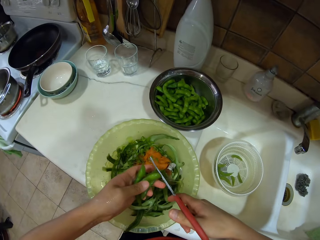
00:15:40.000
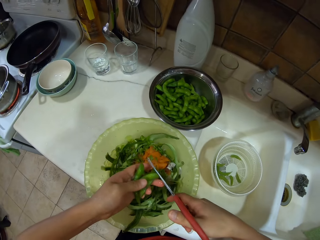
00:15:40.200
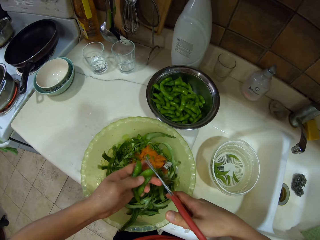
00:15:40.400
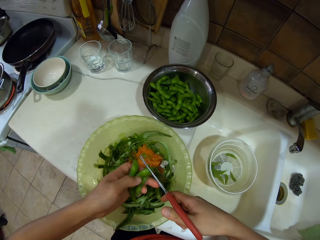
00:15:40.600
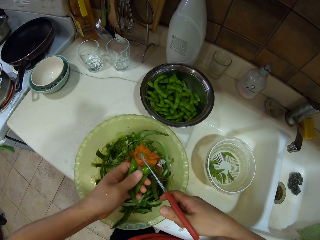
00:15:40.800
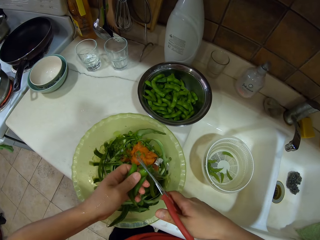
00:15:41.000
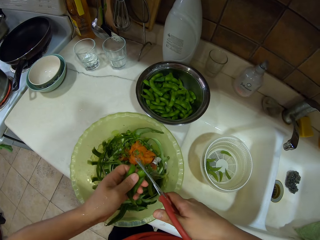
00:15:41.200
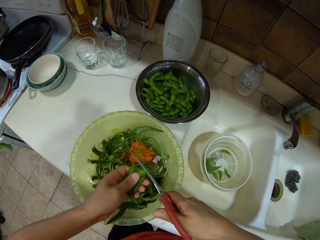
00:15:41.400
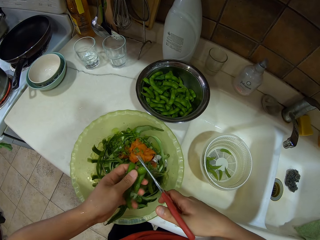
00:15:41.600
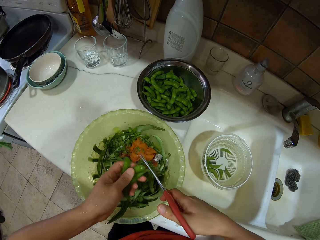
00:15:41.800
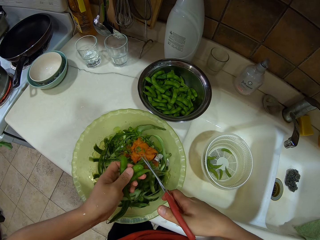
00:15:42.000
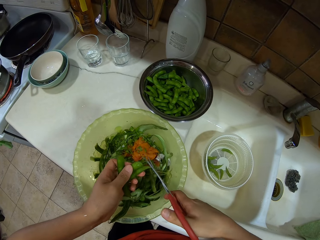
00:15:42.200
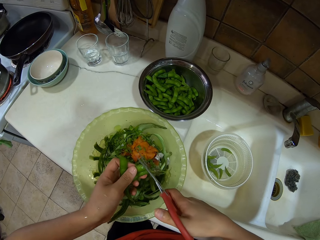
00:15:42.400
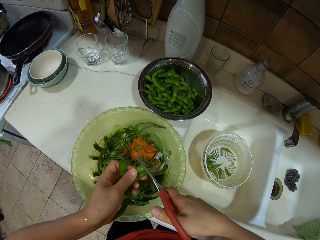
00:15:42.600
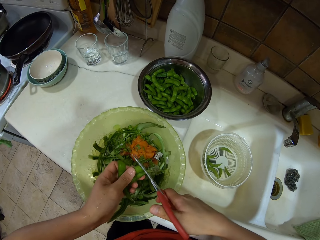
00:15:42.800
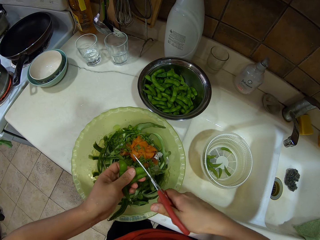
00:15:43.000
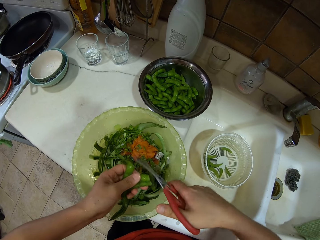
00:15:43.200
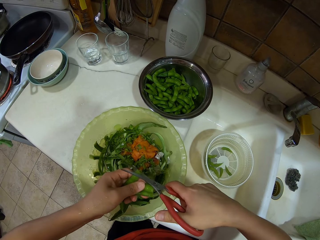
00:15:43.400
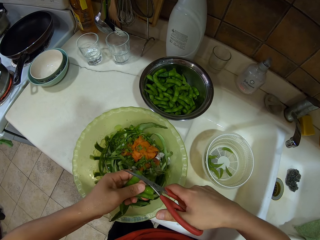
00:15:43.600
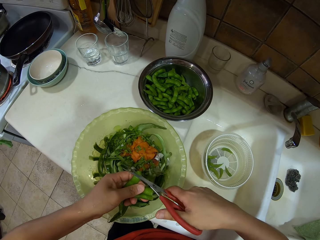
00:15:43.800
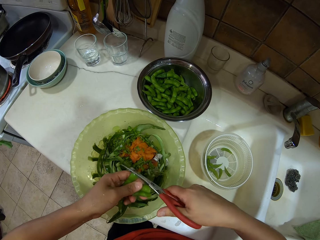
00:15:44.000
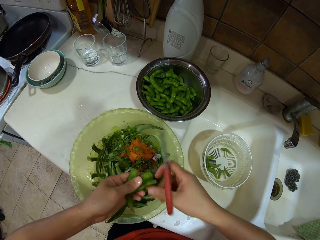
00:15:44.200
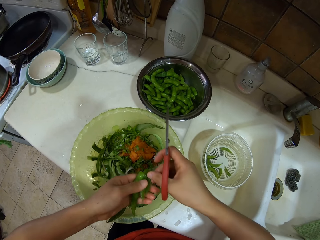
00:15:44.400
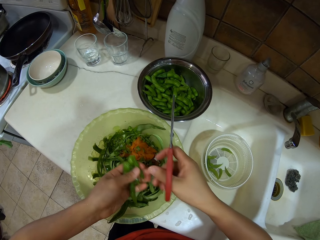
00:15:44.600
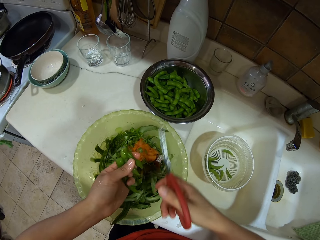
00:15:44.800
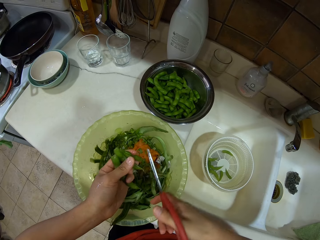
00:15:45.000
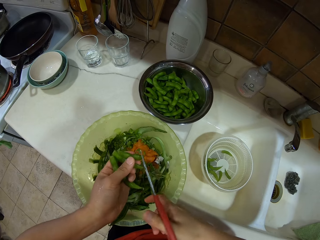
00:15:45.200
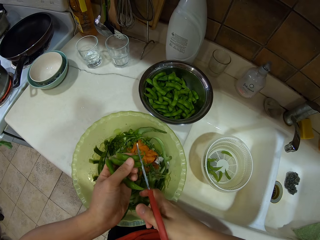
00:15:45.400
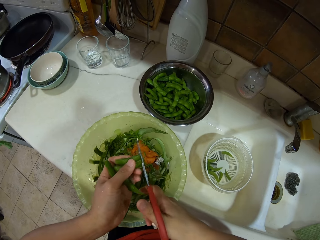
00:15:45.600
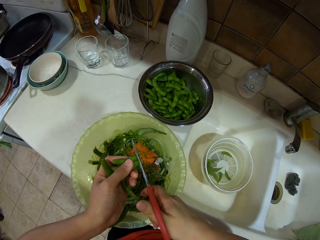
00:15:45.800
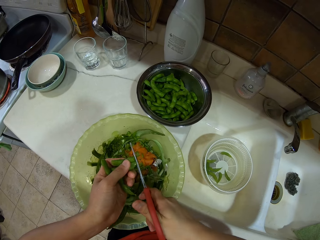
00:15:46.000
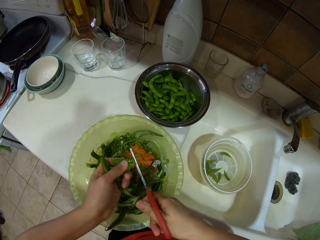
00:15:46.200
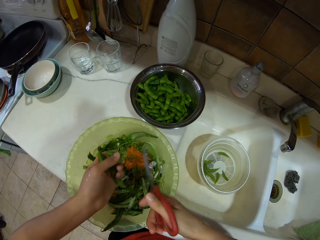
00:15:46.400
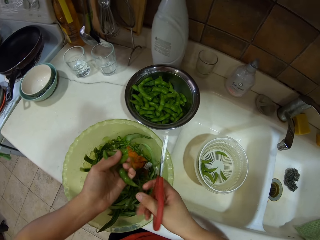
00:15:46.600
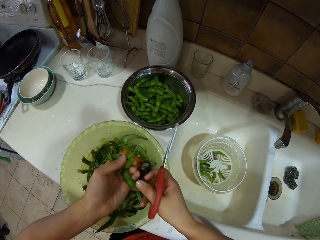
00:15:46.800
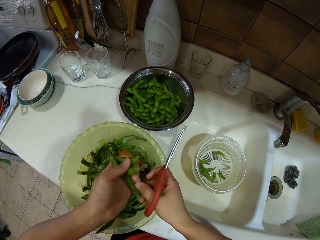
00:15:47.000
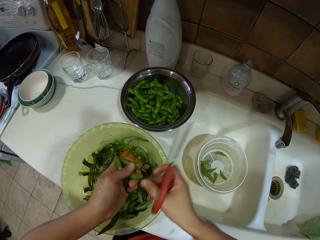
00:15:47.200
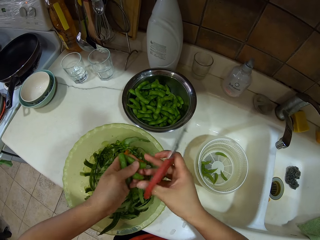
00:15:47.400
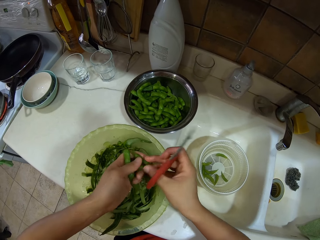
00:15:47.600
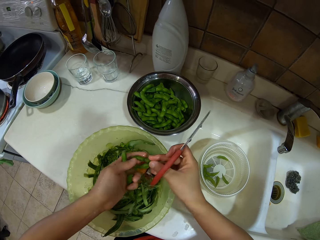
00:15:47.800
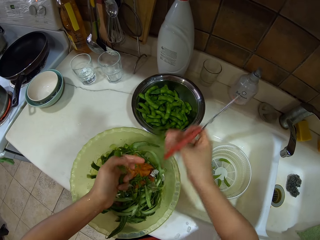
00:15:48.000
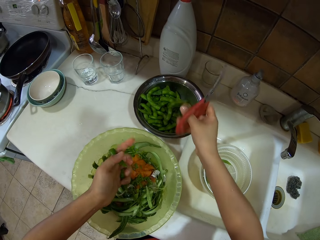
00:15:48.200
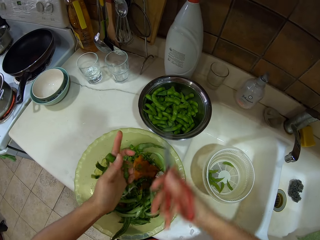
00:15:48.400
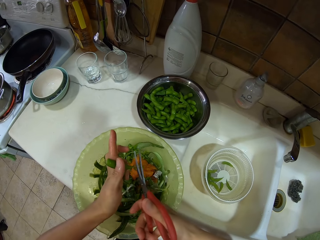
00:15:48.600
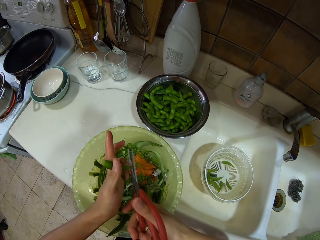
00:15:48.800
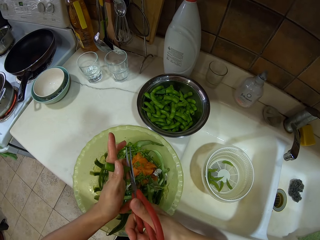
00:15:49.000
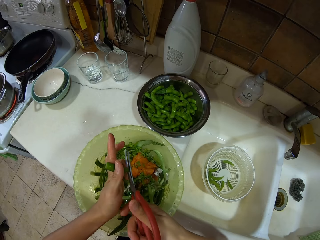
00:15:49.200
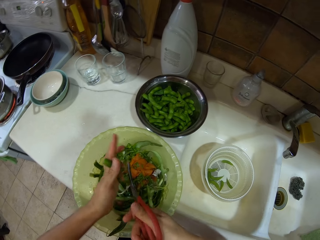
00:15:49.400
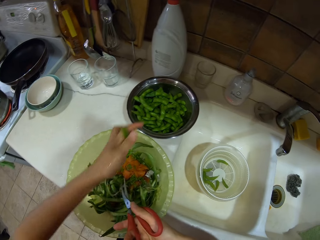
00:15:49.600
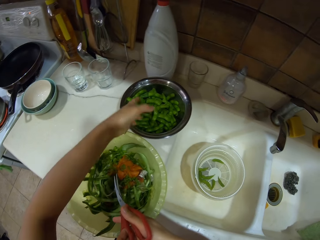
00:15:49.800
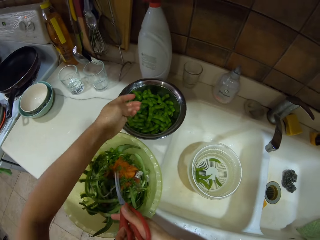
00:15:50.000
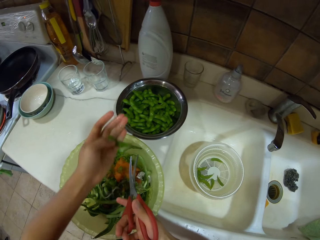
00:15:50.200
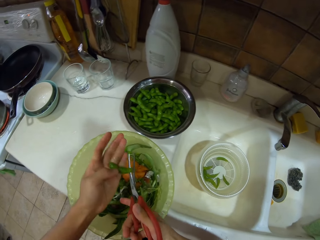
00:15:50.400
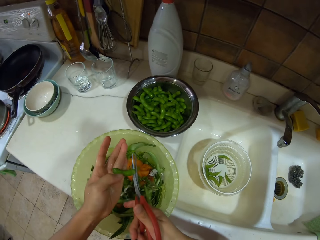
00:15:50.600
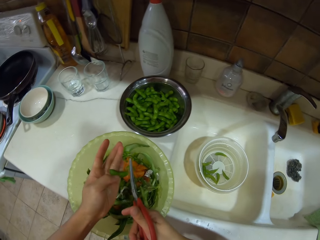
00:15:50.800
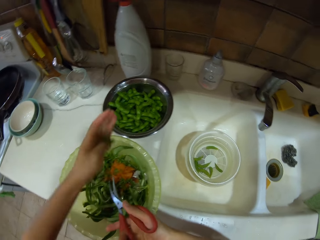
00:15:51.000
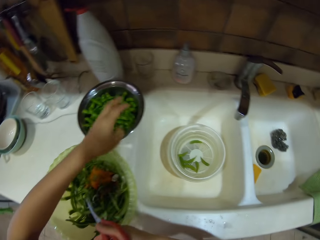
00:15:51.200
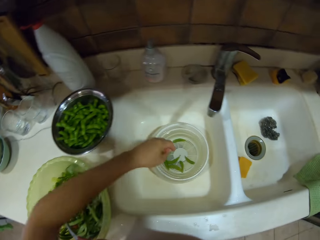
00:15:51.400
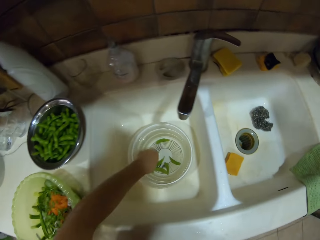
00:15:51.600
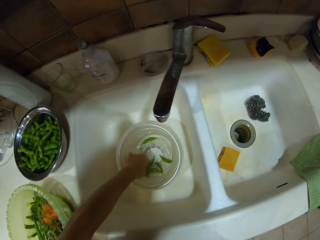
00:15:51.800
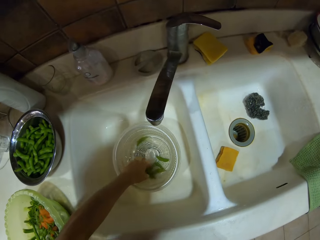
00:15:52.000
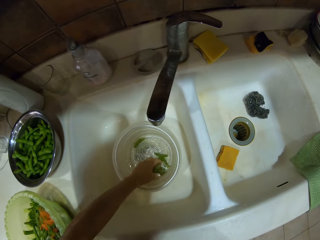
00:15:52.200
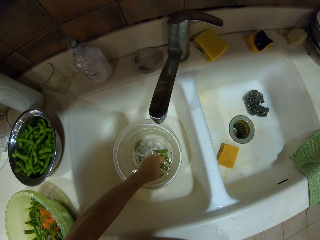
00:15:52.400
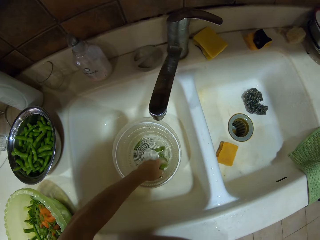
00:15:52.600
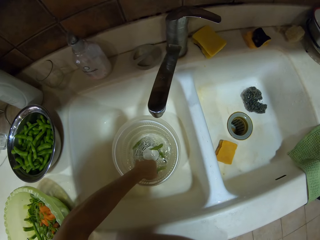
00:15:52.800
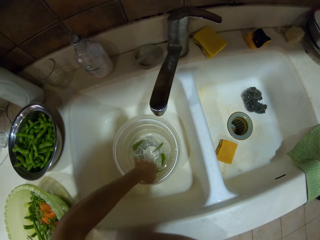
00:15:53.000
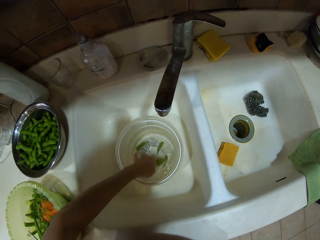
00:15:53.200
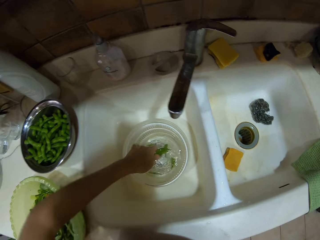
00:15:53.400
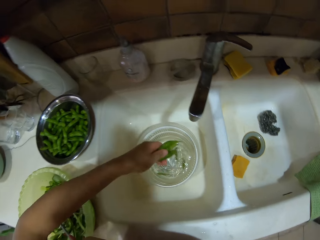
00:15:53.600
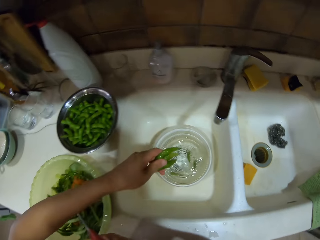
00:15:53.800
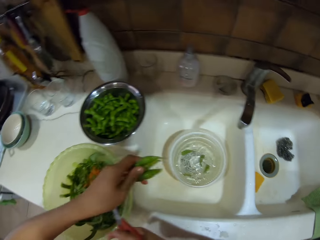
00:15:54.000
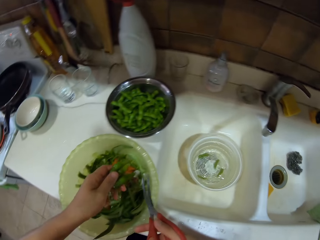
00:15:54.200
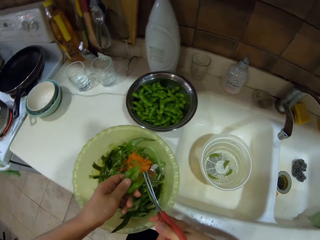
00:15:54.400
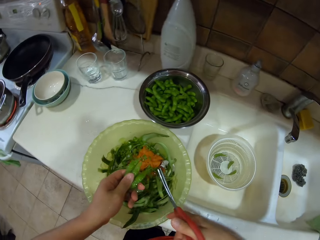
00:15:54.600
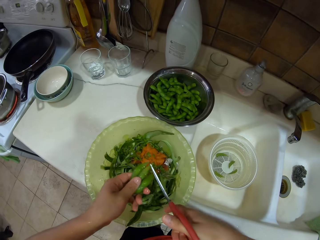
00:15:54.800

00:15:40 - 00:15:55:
The camera wearer cuts the lower parts of the green peas with the kitchen scissors. They put the green peas in the bowl. They cut the vegetable with the kitchen scissors. They put the vegetables in the bowl. They cut the vegetable with the kitchen scissors. They pick the green peas in water in the bowl.

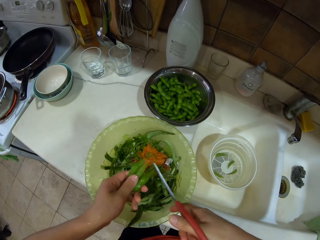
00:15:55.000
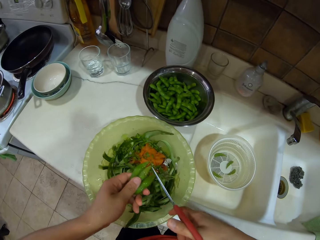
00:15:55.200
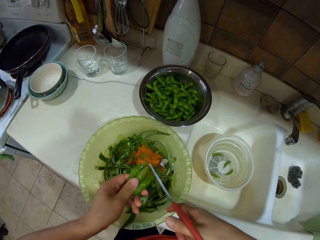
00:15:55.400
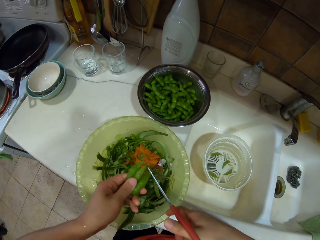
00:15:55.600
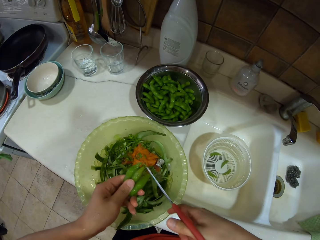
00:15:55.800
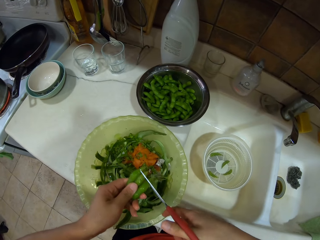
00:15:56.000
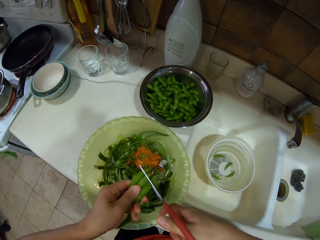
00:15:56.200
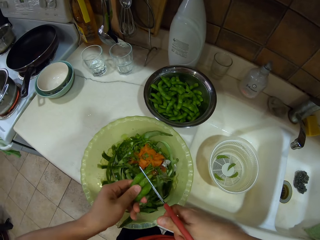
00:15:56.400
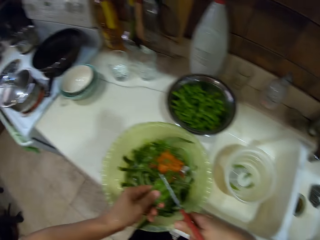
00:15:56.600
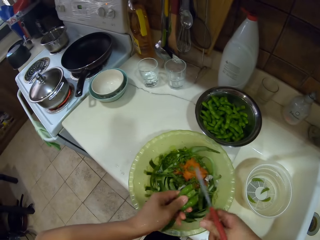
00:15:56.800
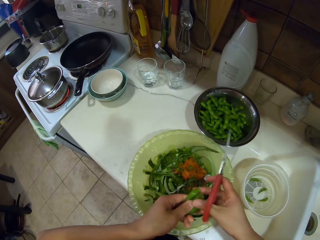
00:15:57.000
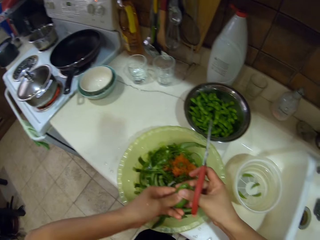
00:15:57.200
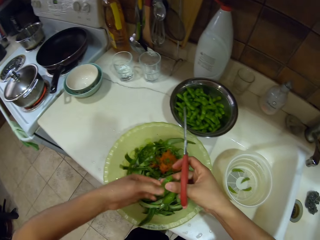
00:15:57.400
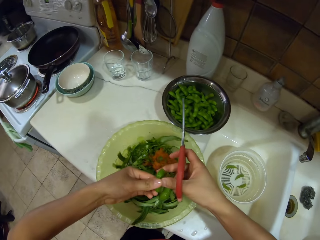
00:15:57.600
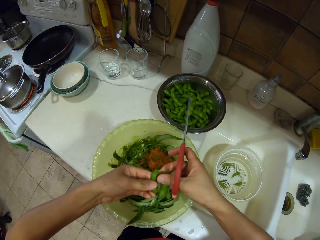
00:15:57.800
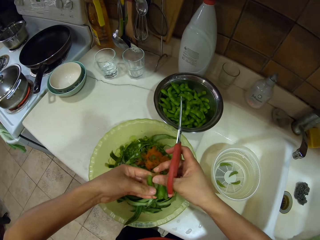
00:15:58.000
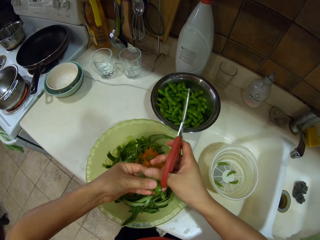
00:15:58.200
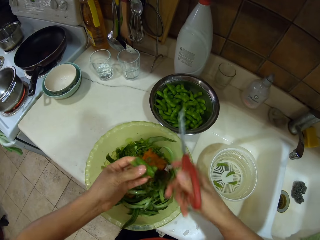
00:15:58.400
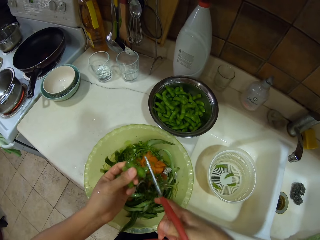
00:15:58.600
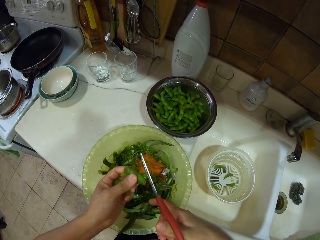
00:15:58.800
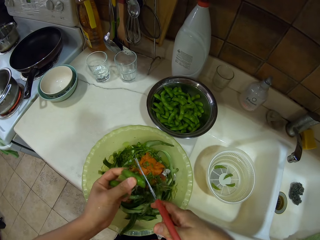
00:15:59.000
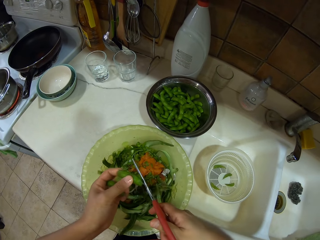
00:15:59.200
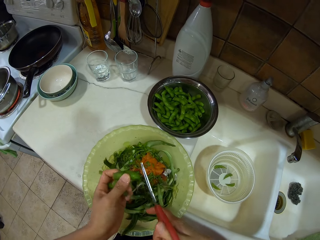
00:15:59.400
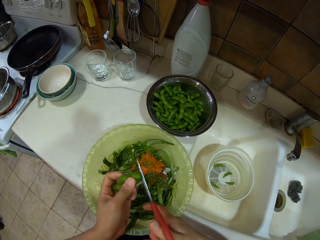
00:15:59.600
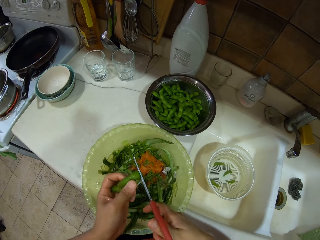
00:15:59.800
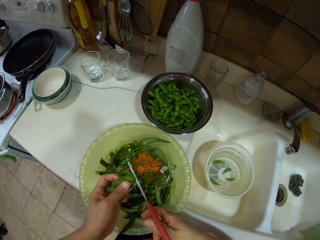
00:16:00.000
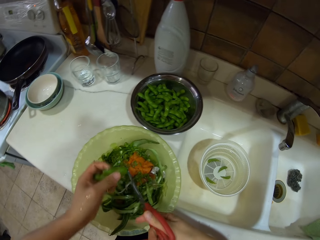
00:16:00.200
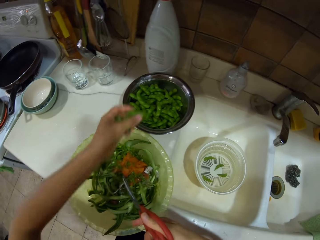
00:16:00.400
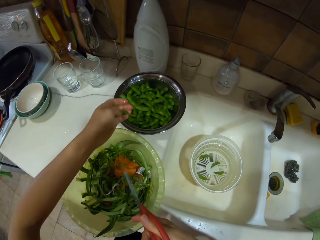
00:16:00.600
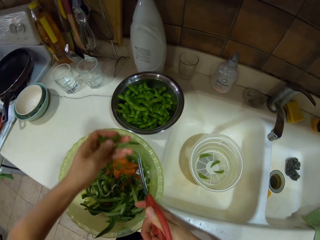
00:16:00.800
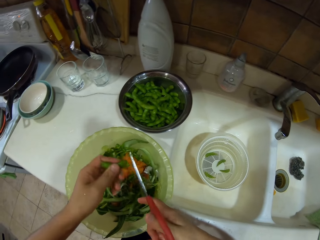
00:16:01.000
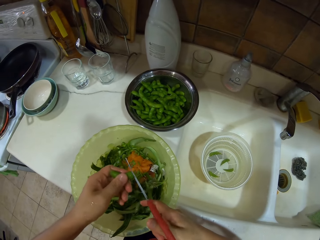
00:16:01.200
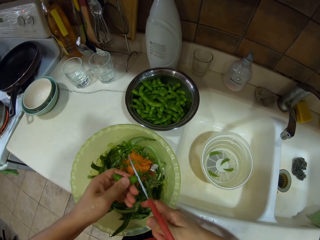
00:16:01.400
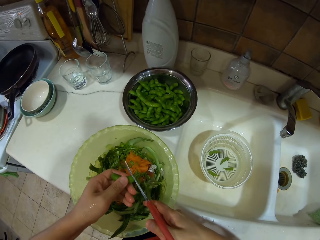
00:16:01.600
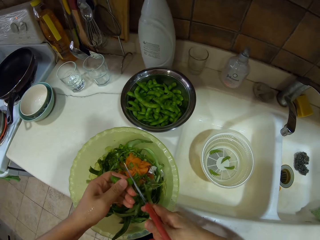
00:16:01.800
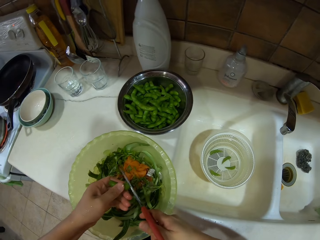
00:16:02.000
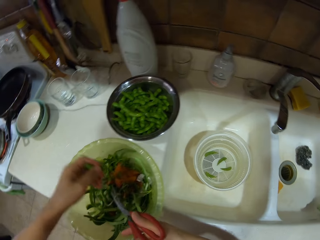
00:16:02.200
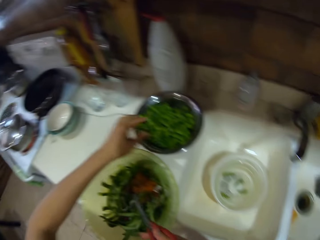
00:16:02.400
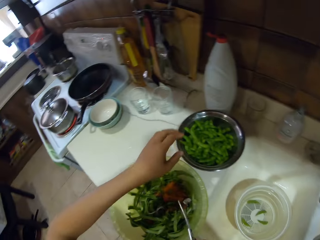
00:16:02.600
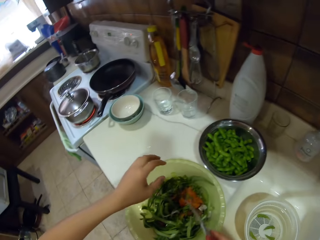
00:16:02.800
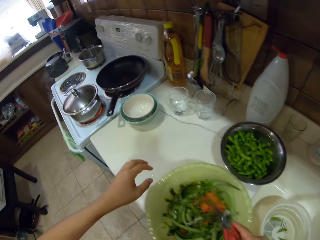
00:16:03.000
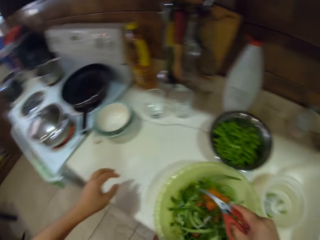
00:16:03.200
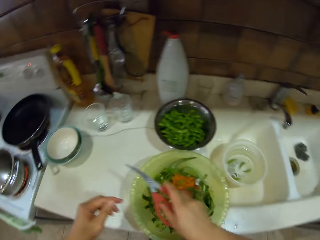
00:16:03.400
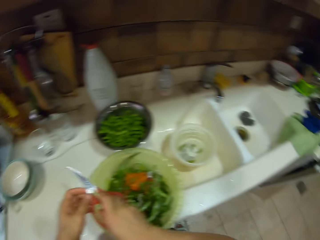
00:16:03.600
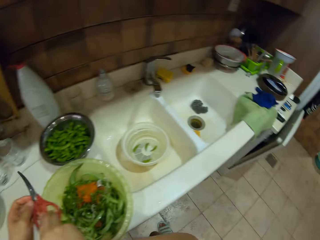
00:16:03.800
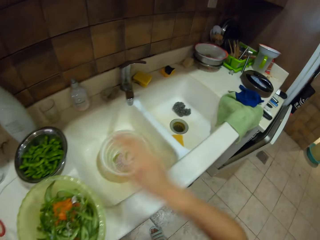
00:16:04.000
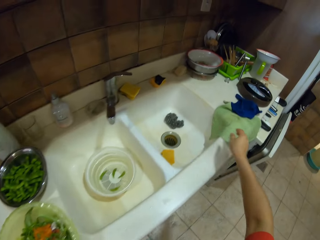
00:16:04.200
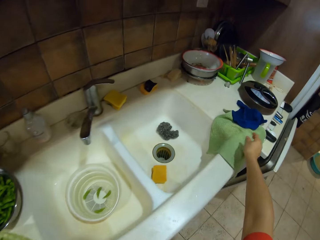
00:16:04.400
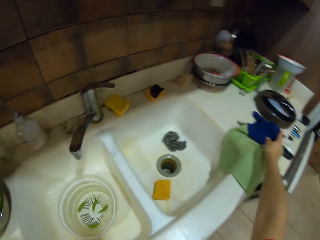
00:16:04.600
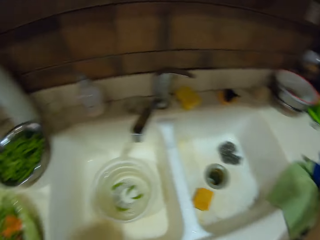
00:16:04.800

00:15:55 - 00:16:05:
The camera wearer cuts the lower parts of the green peas with the kitchen scissors. They turn to the side. They cut the vegetable with the kitchen scissors. They put the green peas in the bowl. They turn around.
